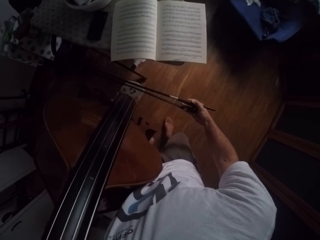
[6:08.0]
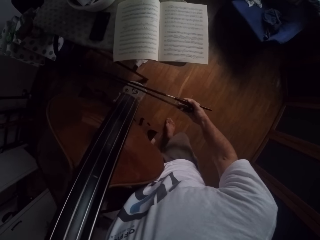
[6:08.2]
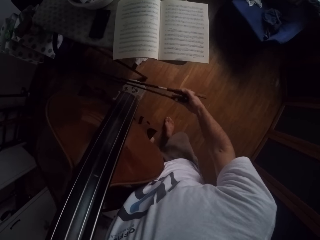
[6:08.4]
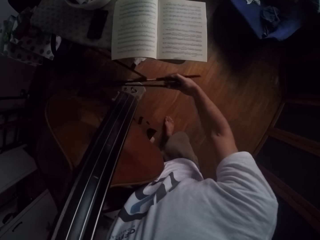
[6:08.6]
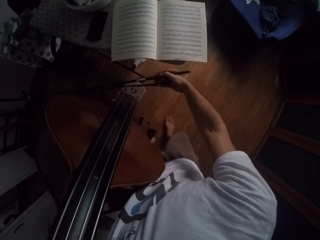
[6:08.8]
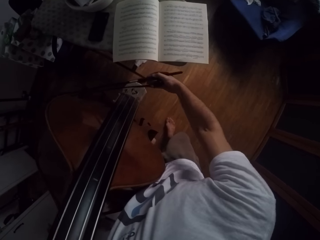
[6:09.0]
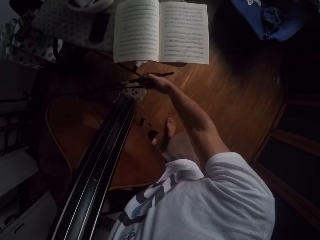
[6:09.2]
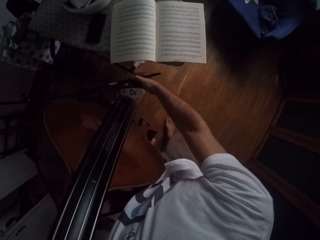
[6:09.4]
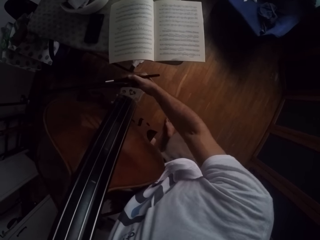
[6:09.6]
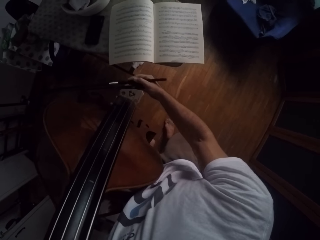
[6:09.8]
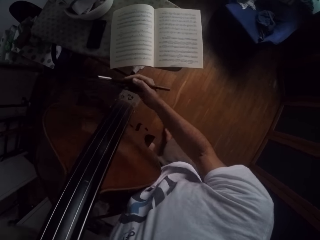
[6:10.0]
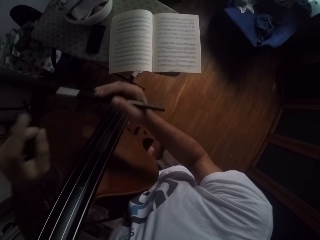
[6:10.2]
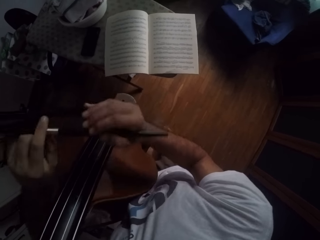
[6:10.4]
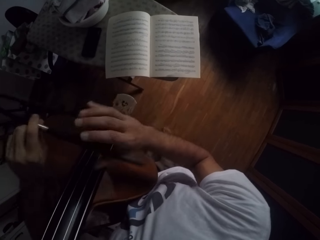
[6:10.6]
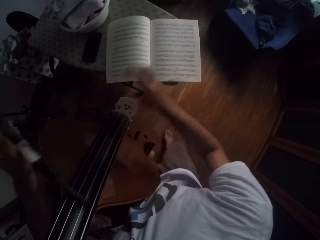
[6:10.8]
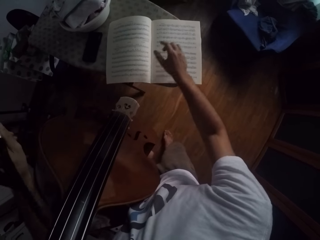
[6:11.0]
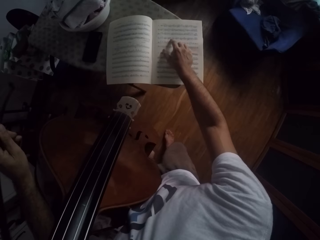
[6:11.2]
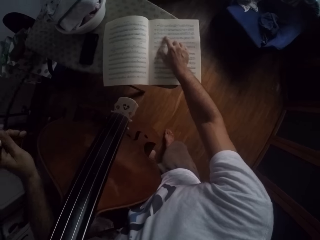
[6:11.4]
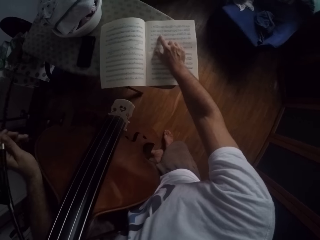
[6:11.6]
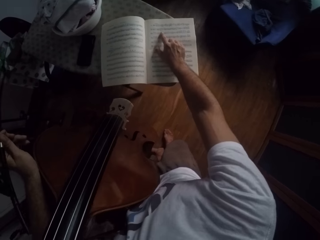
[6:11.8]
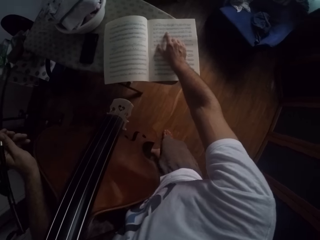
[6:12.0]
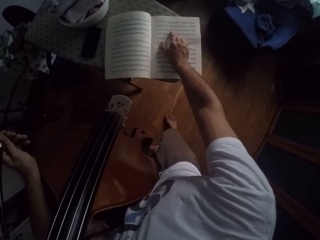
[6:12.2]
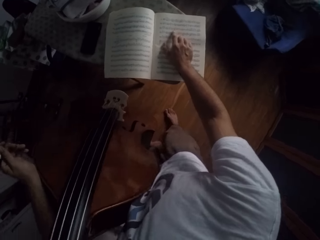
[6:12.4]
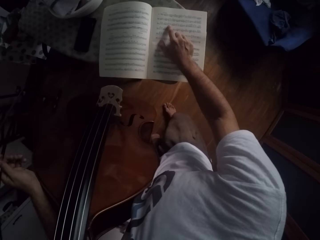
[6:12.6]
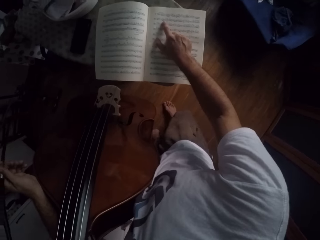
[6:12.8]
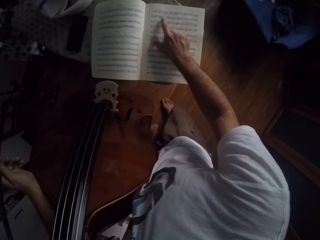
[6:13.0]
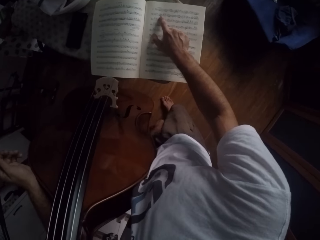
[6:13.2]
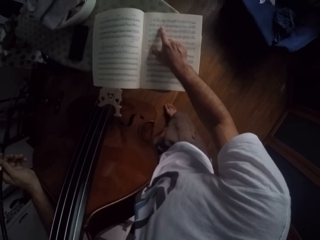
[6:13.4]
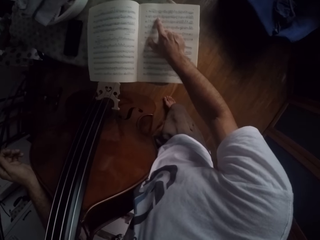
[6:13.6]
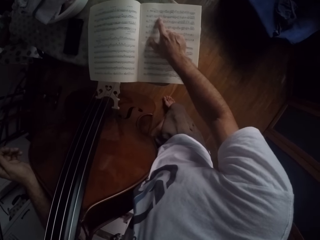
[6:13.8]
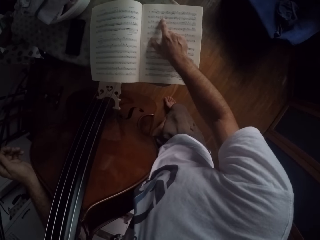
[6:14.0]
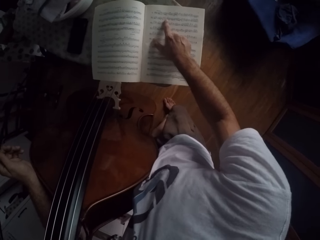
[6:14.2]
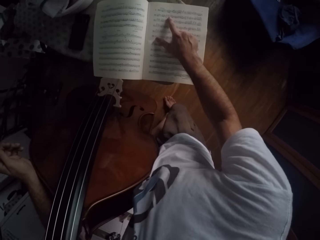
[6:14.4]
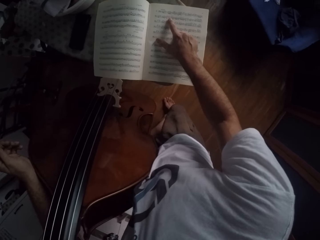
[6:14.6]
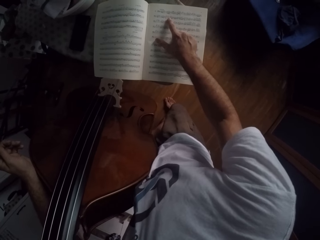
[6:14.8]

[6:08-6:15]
The camera wearer moves a right index finger on the hymn book.

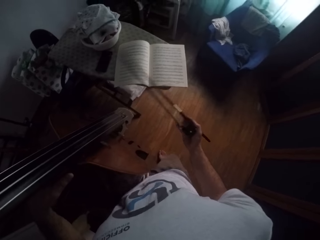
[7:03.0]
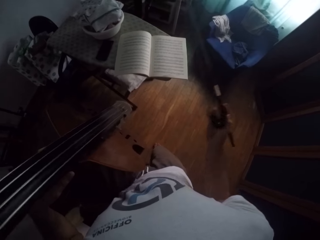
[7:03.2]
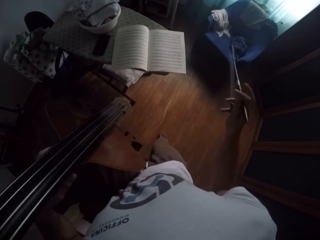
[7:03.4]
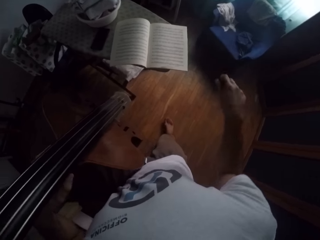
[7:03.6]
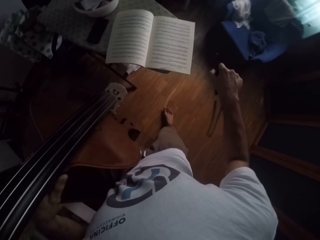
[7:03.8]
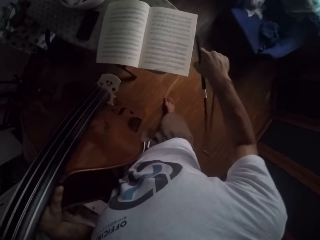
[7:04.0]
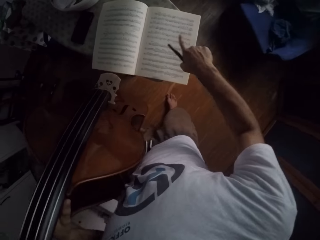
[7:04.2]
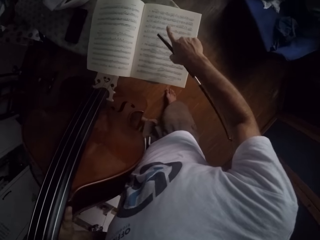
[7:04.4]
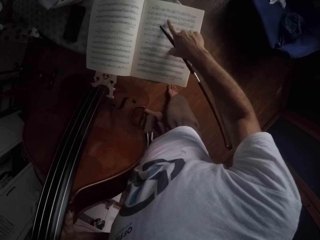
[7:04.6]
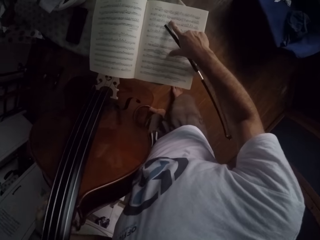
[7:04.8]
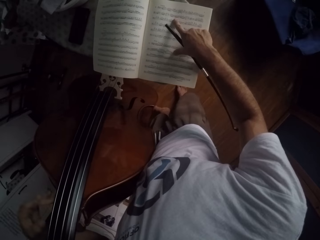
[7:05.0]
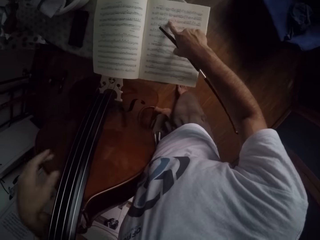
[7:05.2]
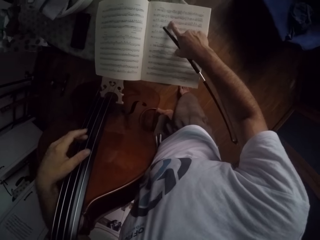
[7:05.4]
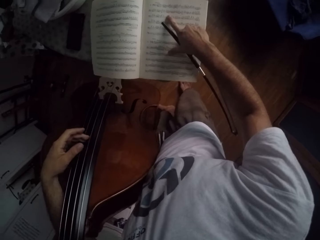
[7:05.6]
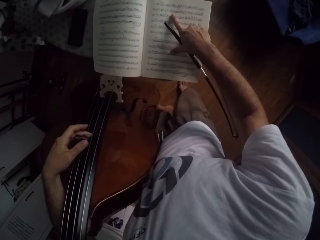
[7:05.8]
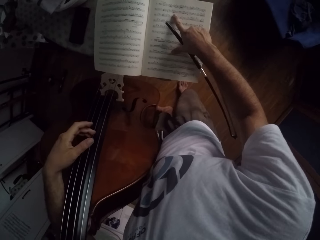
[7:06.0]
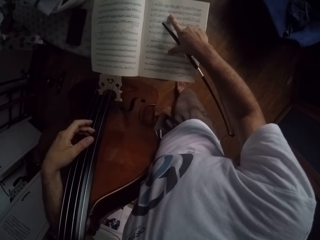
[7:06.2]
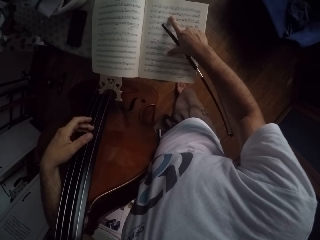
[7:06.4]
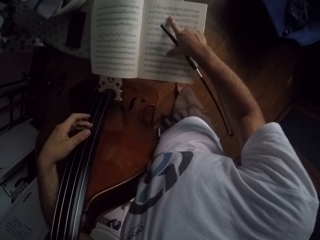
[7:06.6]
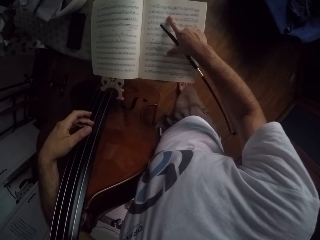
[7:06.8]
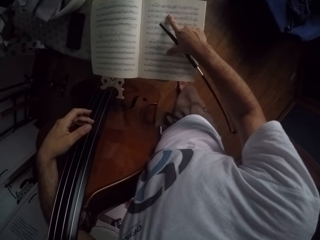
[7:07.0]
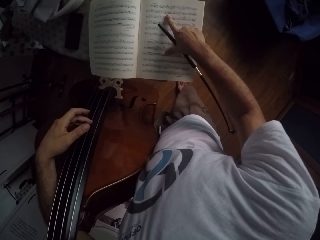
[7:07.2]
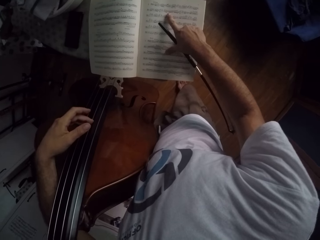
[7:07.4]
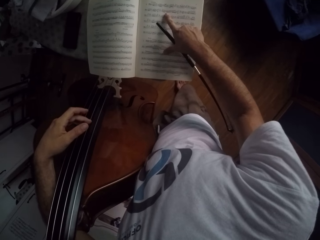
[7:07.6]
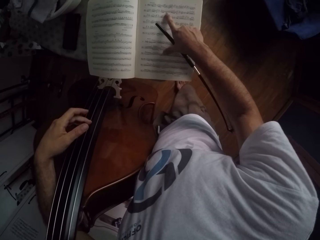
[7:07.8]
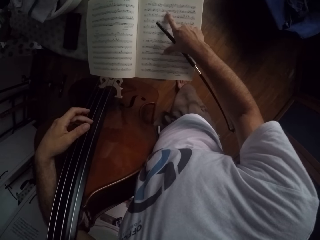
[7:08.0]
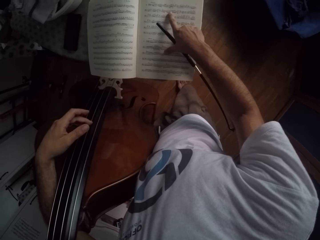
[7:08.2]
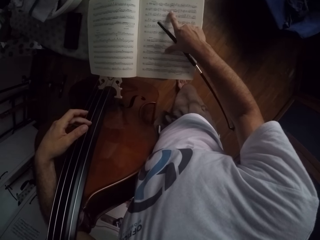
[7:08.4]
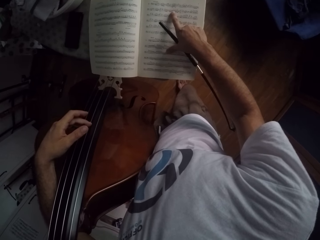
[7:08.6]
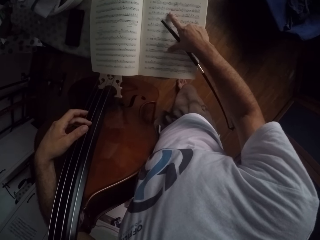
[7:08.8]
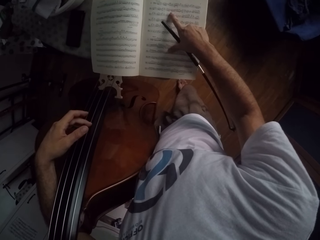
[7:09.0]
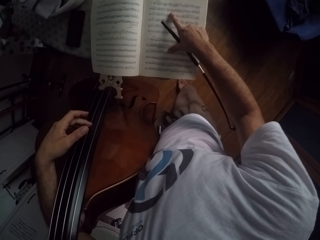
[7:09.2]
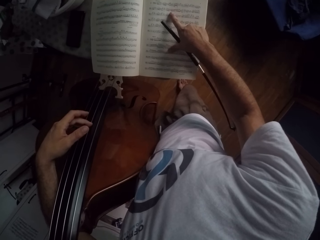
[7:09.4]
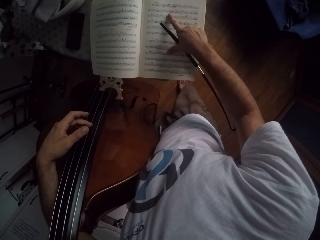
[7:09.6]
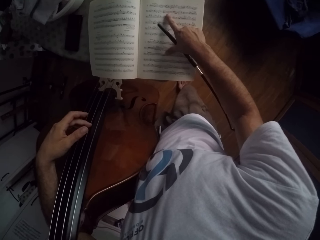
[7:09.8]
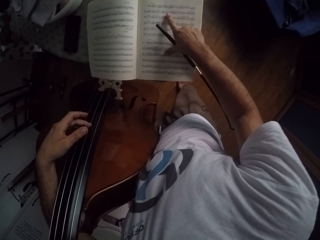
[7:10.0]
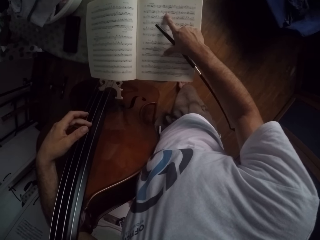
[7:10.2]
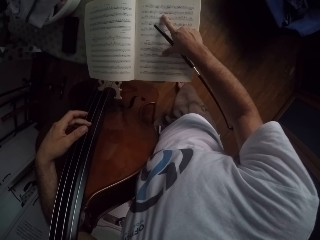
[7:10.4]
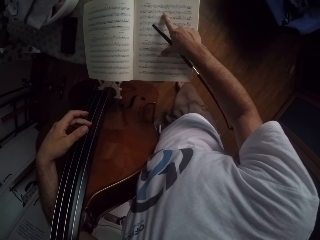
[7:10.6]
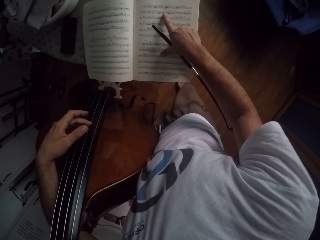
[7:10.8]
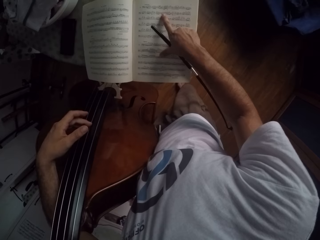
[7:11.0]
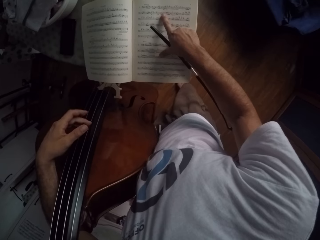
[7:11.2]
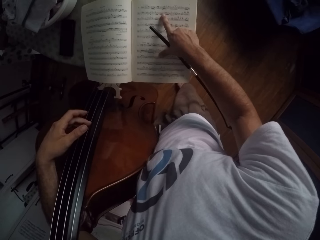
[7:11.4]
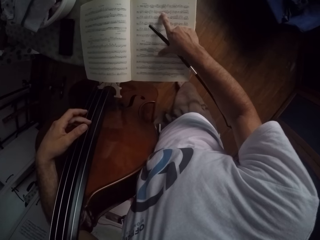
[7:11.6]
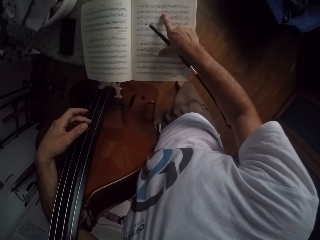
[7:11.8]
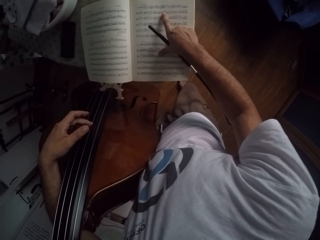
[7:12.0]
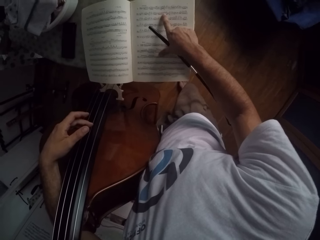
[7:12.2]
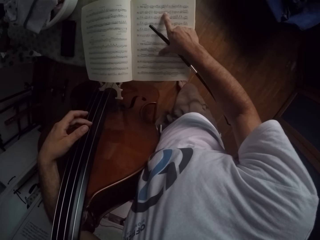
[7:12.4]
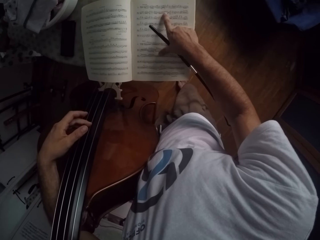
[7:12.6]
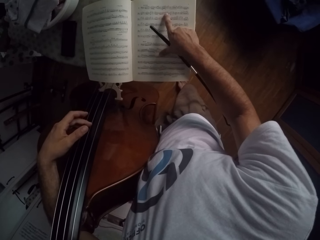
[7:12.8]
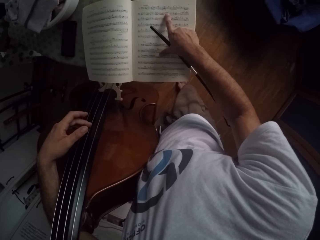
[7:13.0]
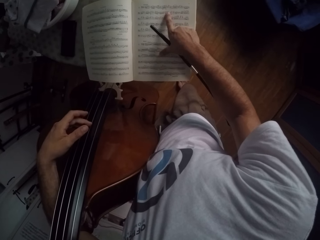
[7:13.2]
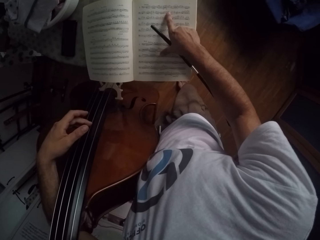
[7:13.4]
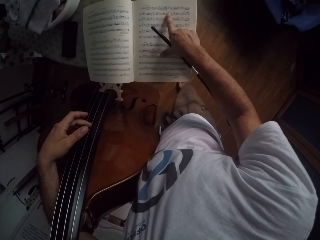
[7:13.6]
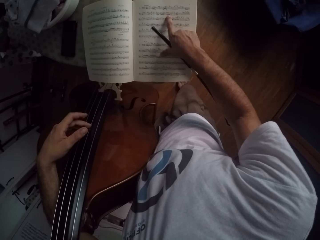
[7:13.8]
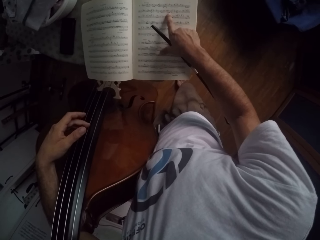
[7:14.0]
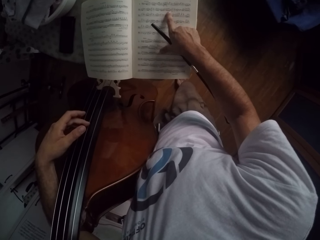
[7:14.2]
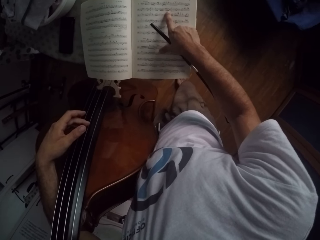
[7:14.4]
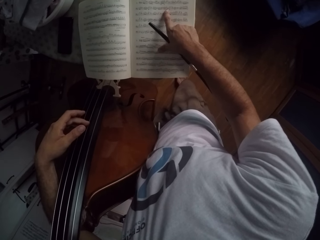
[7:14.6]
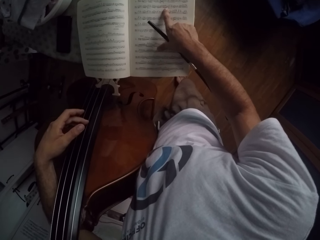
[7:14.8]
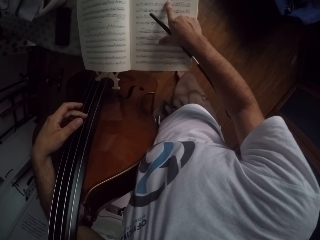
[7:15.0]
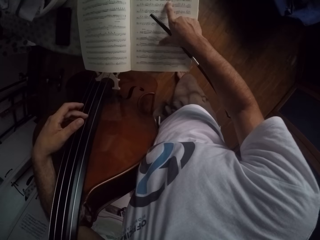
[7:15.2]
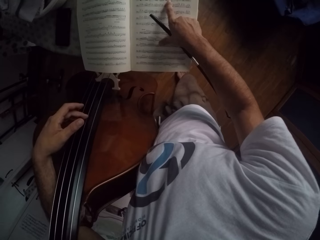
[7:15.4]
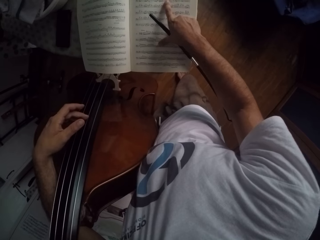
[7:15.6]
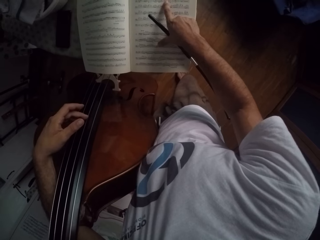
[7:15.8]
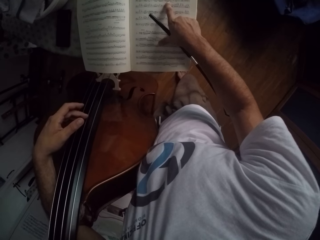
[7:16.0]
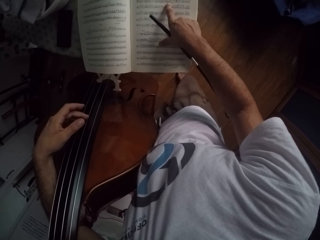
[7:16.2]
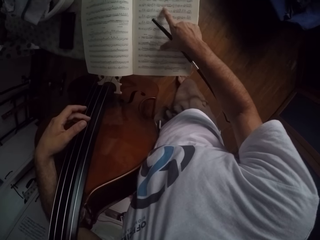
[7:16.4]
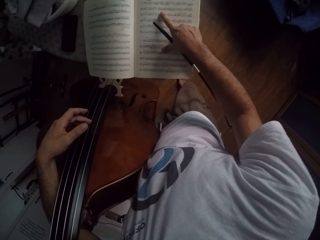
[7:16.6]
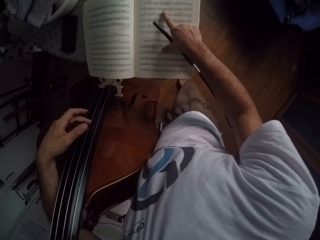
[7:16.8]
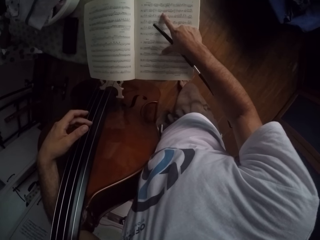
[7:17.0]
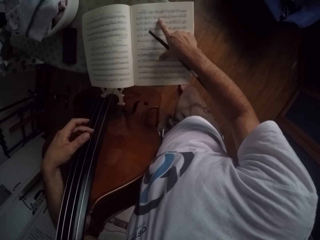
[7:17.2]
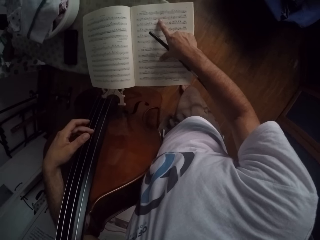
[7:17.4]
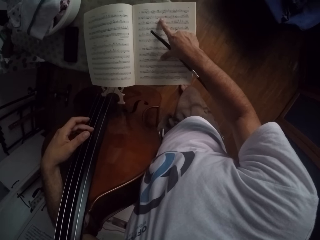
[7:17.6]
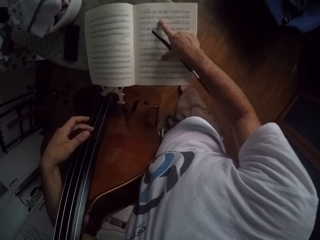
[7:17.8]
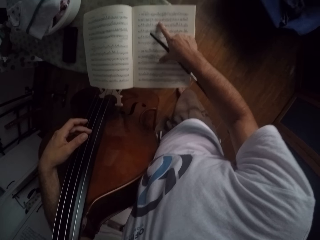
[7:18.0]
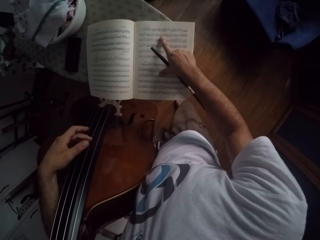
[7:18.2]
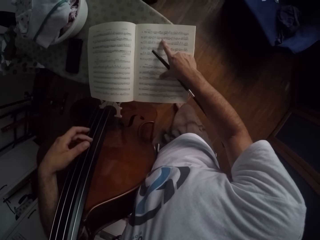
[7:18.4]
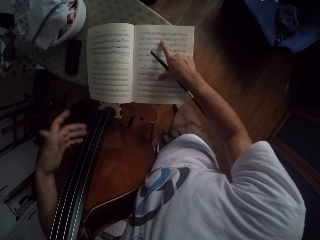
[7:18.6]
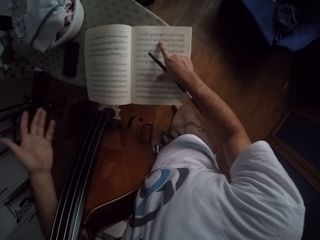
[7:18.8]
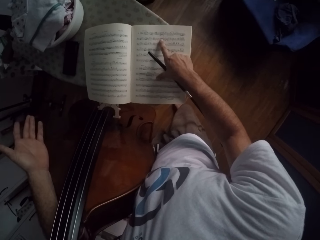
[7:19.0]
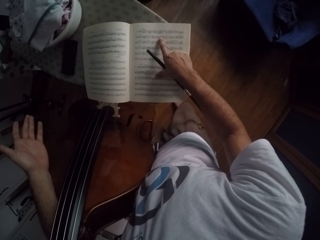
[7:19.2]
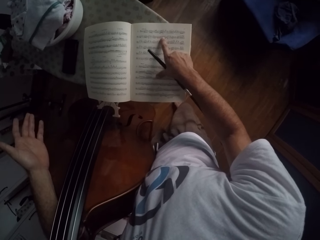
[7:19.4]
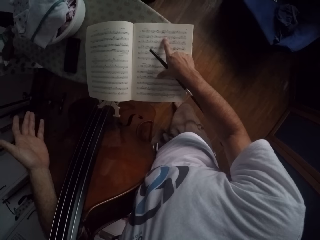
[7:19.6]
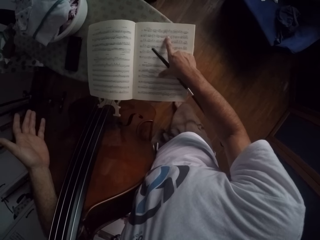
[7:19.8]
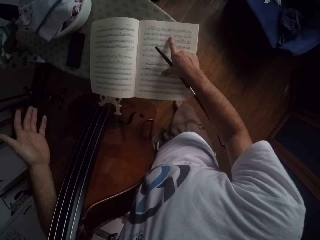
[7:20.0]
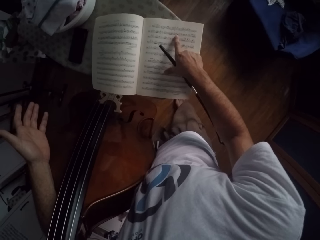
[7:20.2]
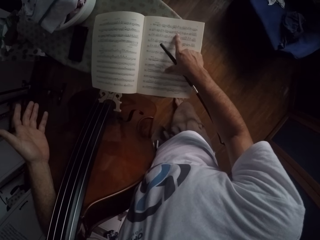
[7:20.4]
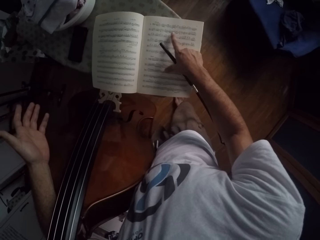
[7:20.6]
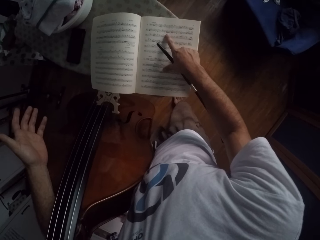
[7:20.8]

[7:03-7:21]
The camera wearer moves a right index finger on the hymn book. They move a left hand in a room.
